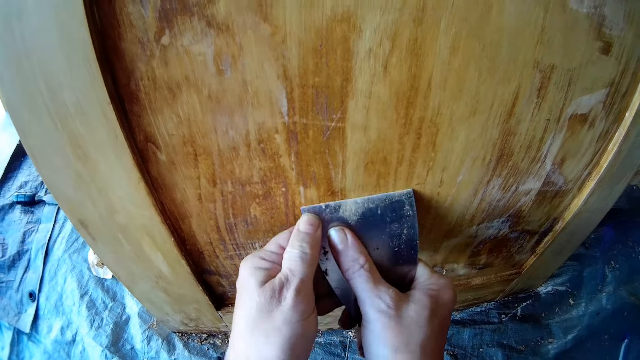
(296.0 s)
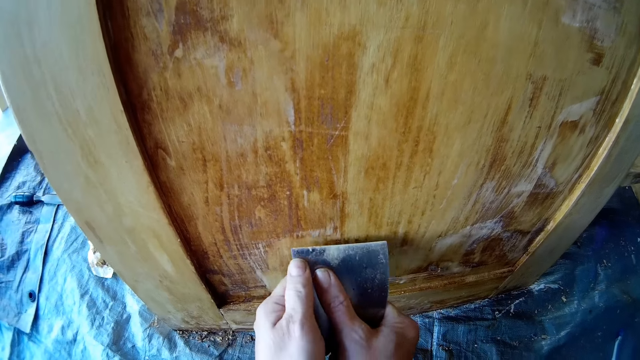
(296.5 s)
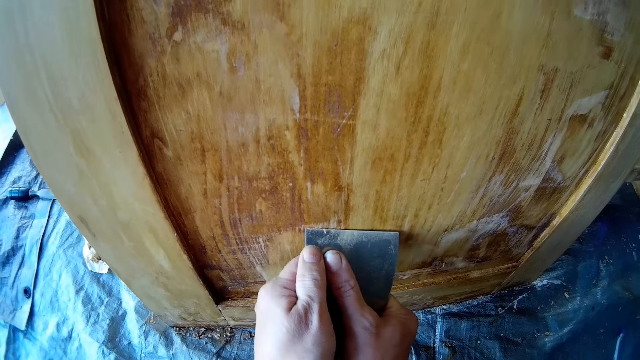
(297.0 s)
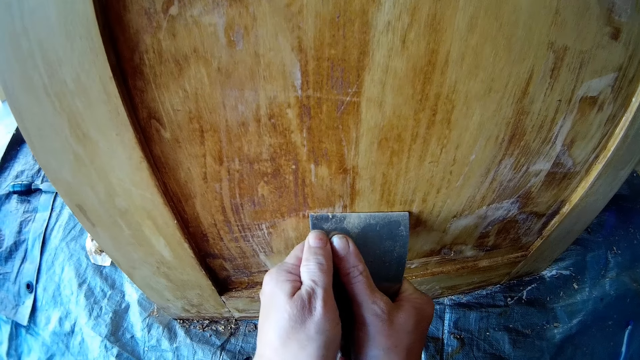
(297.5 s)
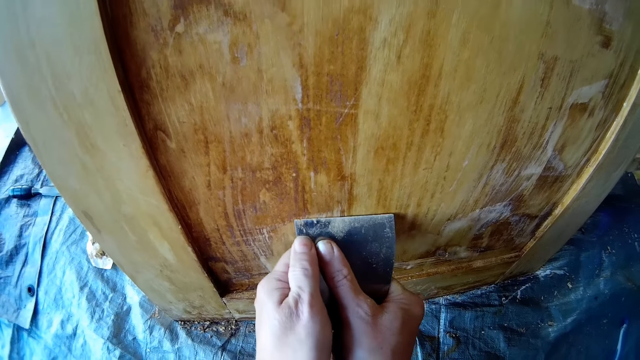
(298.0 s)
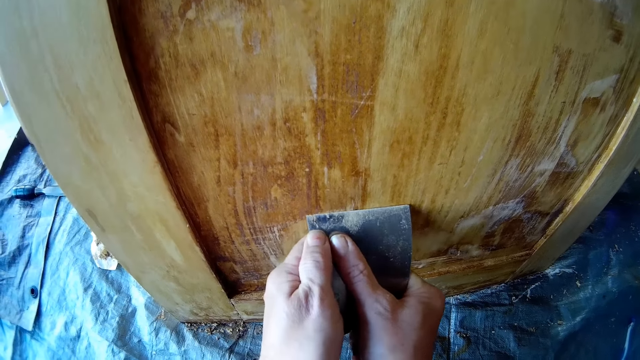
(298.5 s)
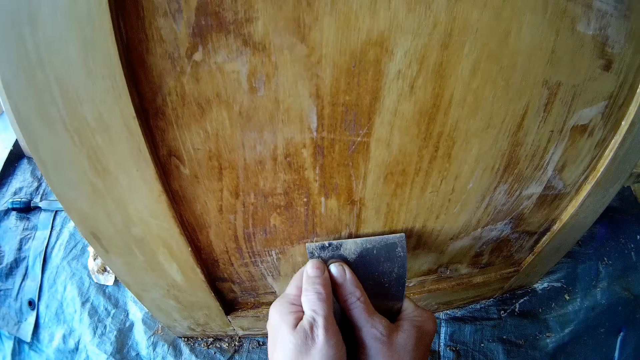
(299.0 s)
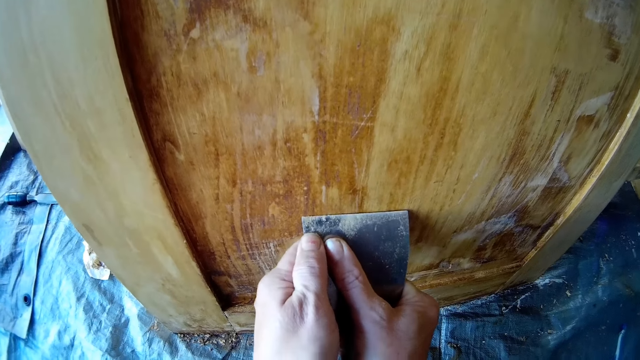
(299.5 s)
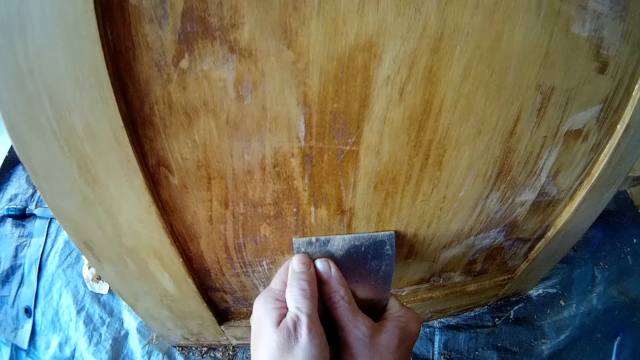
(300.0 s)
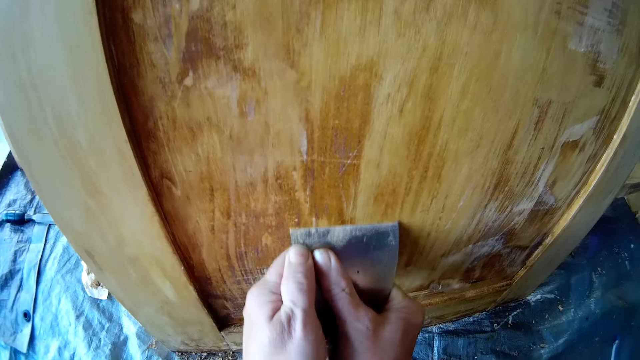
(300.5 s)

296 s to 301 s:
The camera wearer scraps on the wood with a scraper.
